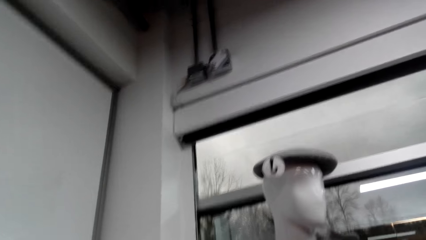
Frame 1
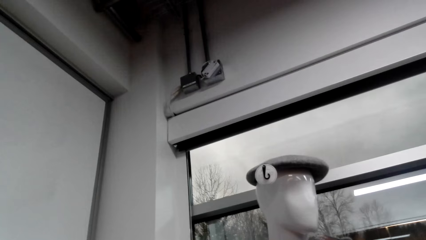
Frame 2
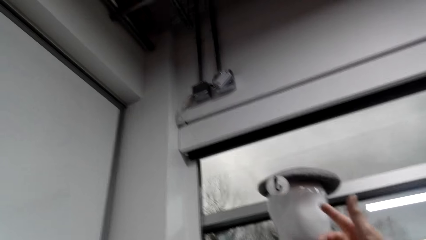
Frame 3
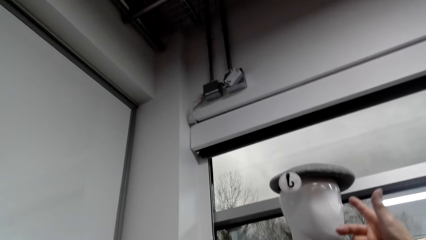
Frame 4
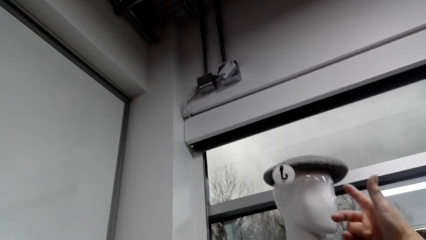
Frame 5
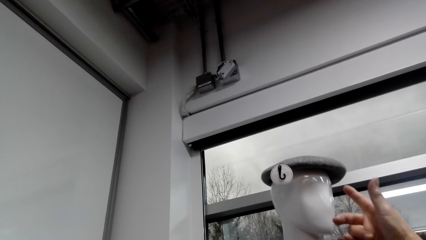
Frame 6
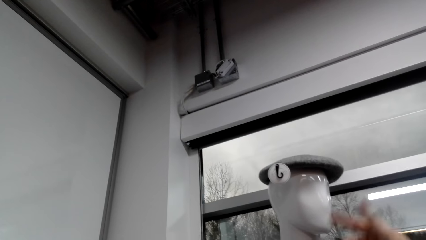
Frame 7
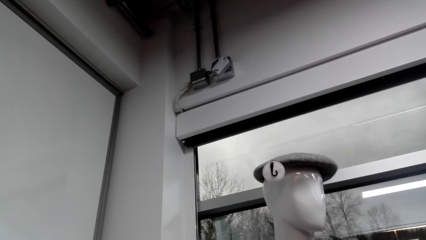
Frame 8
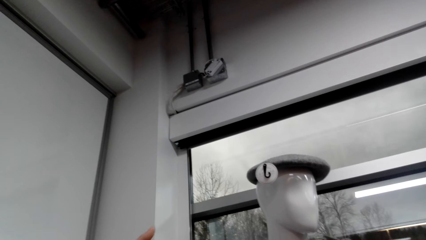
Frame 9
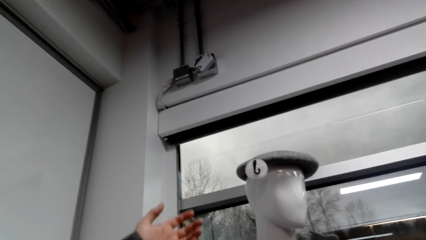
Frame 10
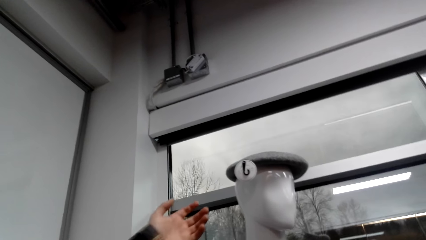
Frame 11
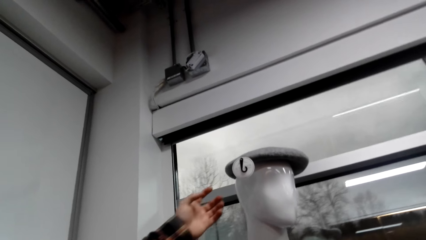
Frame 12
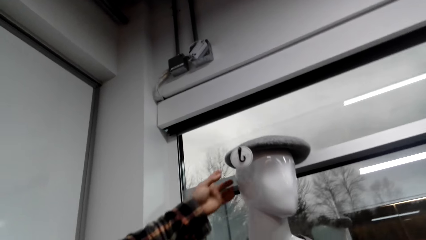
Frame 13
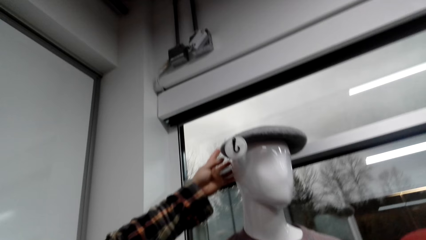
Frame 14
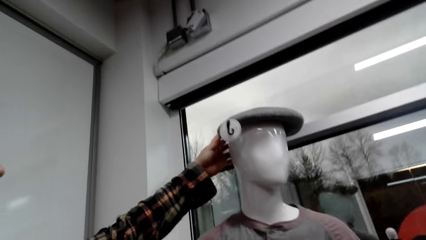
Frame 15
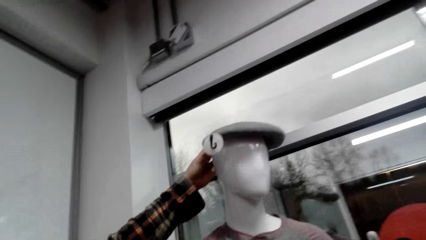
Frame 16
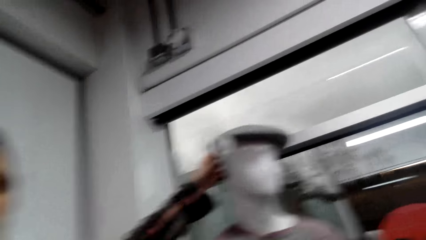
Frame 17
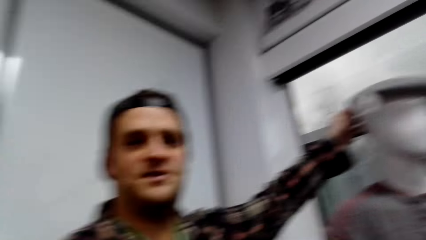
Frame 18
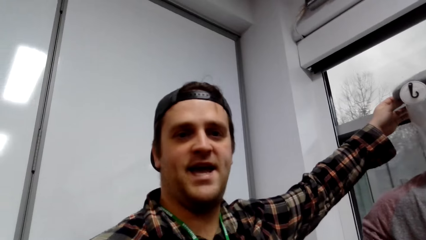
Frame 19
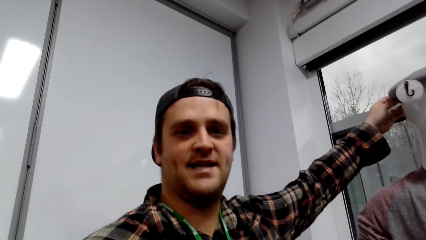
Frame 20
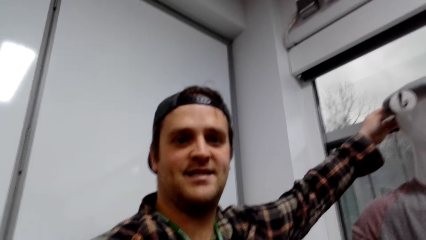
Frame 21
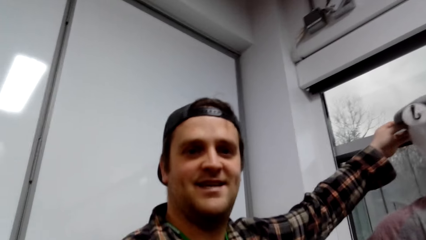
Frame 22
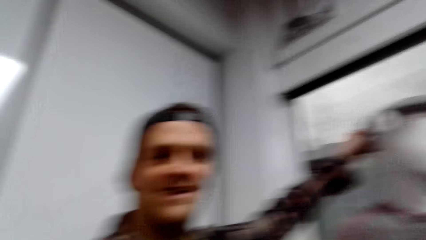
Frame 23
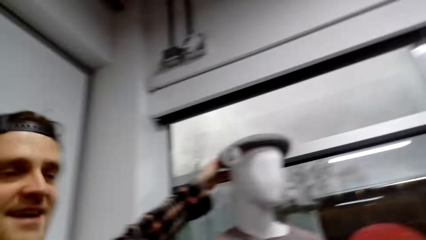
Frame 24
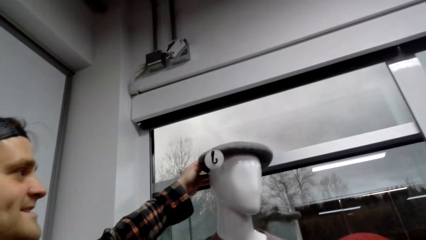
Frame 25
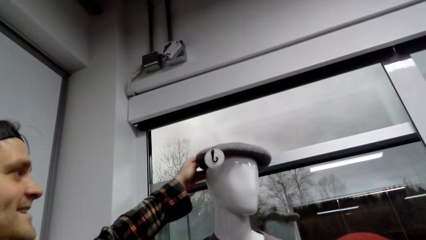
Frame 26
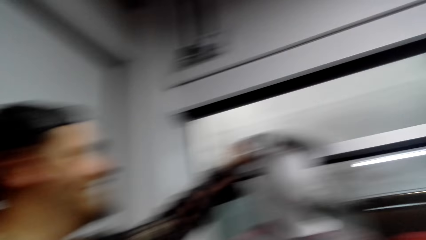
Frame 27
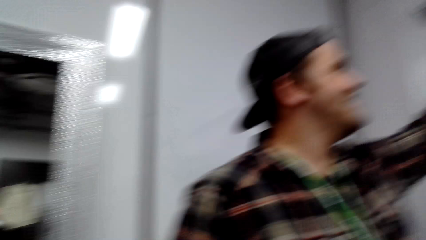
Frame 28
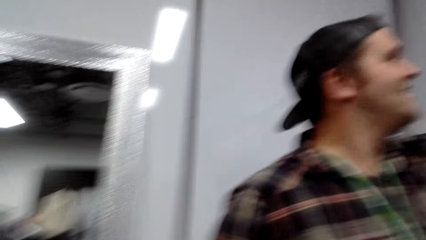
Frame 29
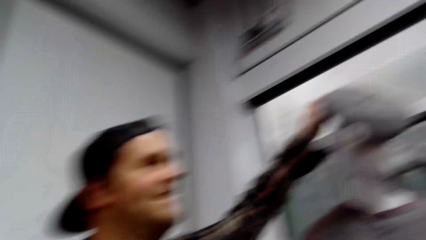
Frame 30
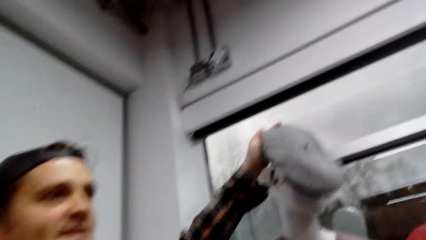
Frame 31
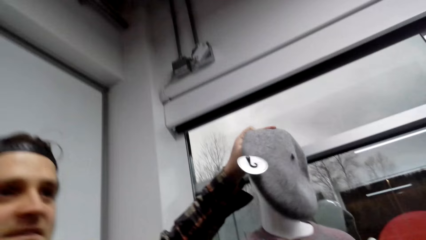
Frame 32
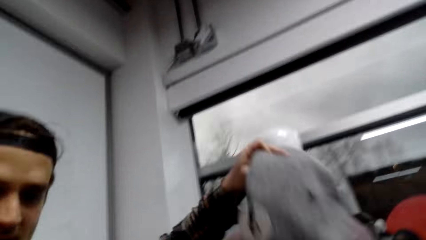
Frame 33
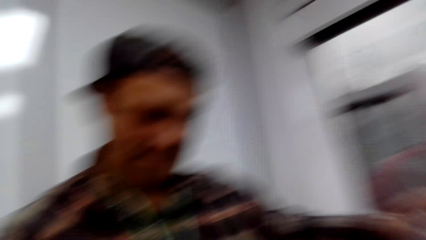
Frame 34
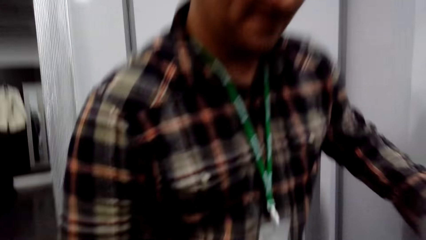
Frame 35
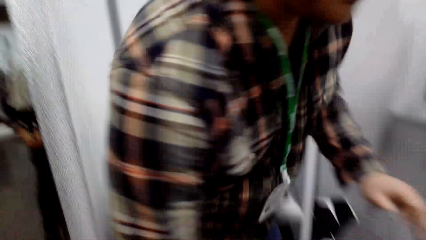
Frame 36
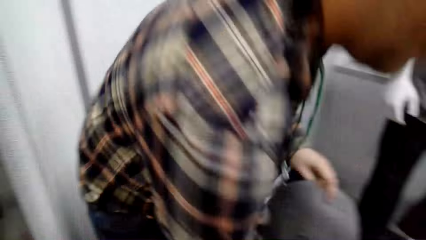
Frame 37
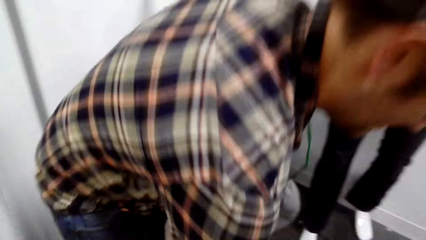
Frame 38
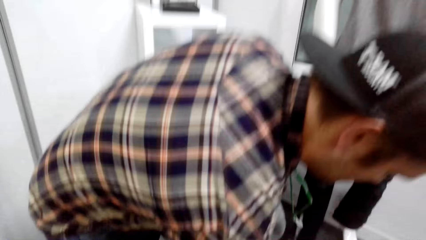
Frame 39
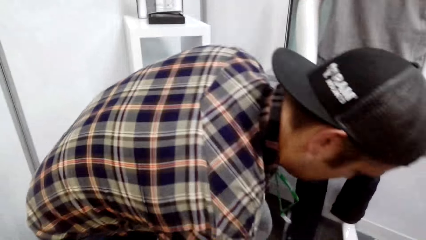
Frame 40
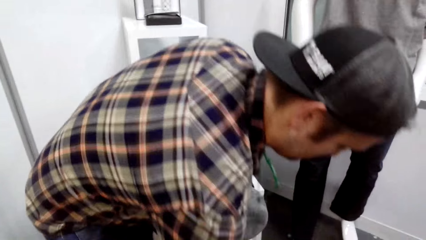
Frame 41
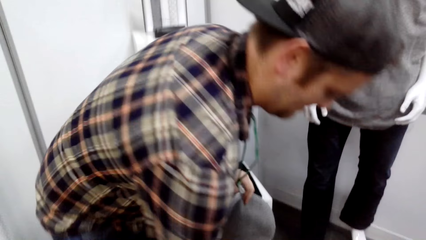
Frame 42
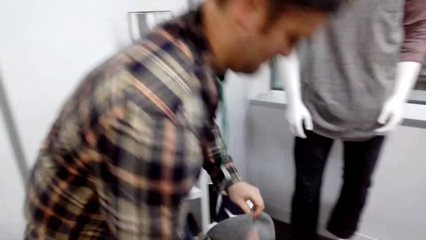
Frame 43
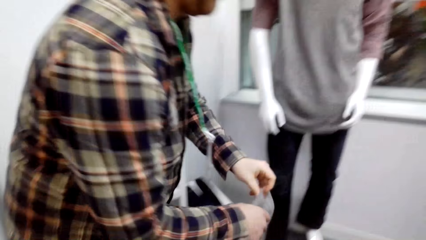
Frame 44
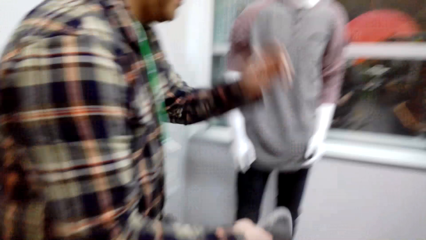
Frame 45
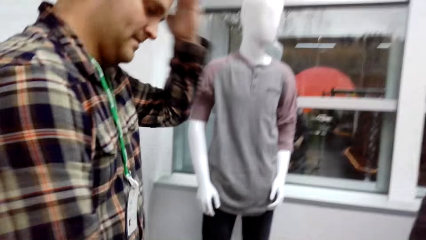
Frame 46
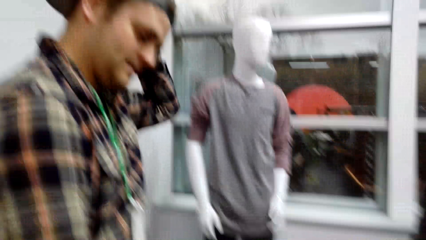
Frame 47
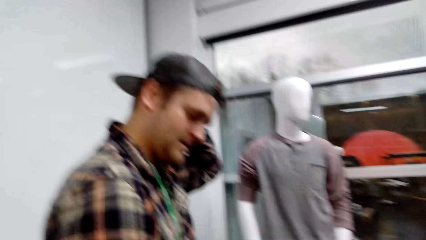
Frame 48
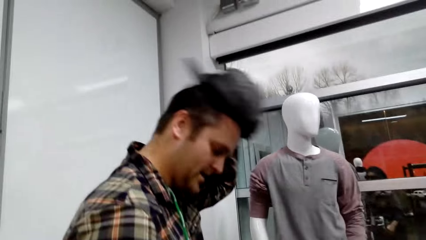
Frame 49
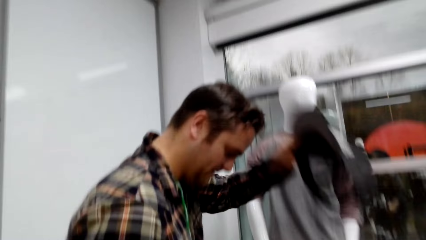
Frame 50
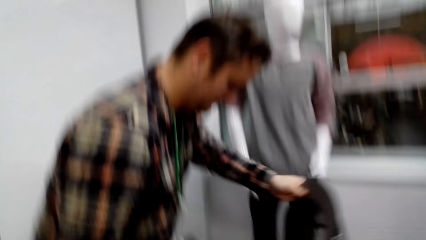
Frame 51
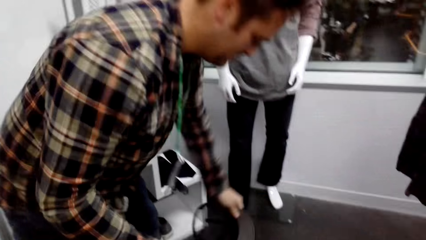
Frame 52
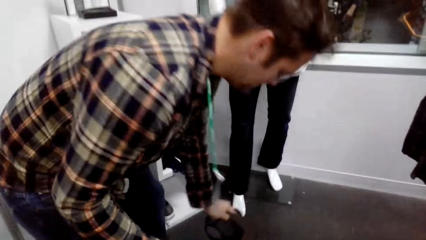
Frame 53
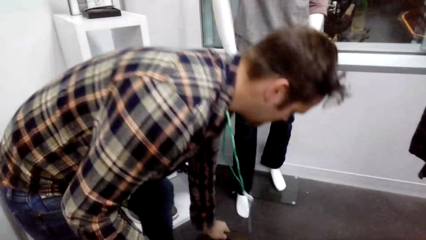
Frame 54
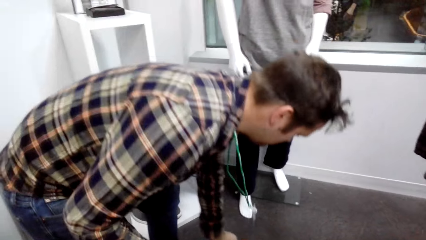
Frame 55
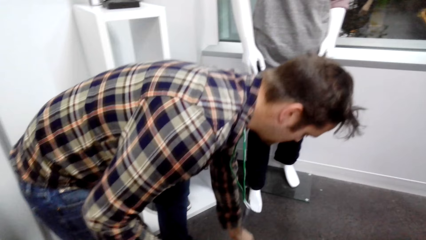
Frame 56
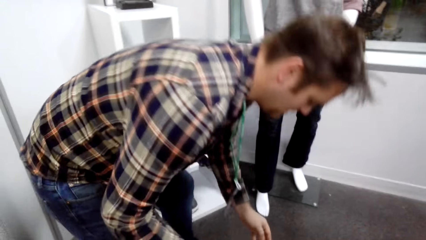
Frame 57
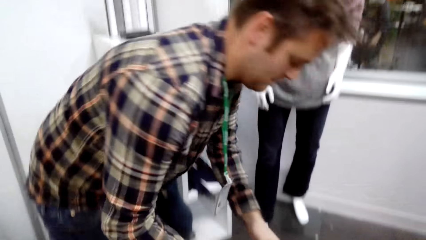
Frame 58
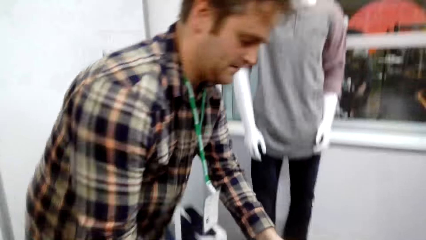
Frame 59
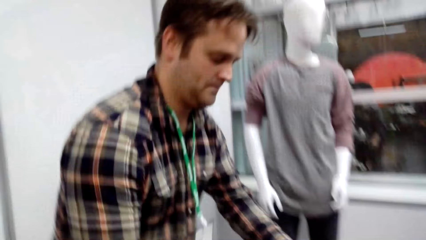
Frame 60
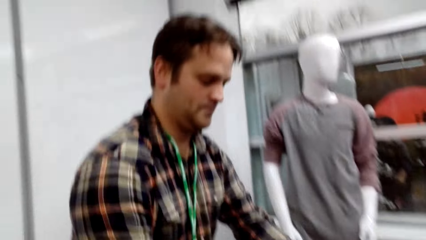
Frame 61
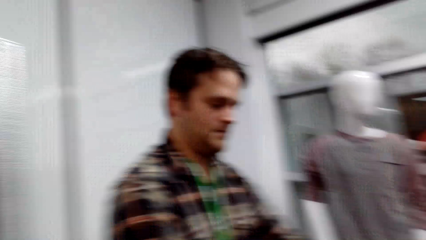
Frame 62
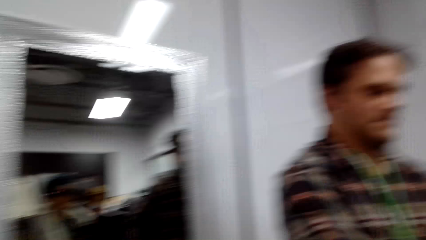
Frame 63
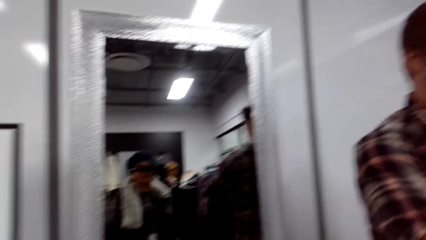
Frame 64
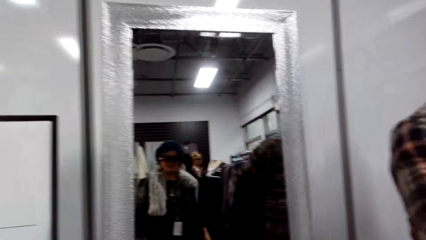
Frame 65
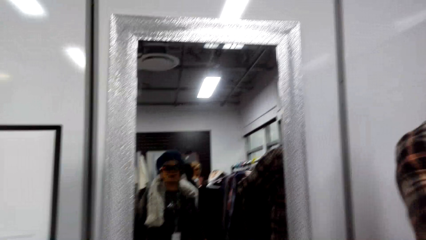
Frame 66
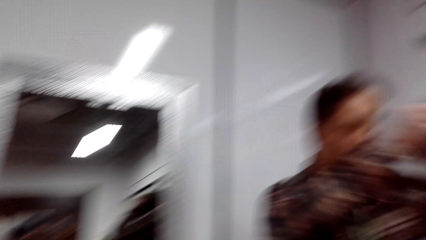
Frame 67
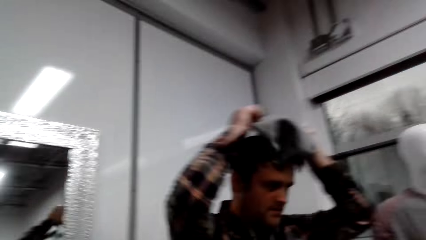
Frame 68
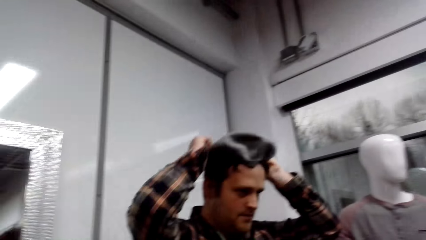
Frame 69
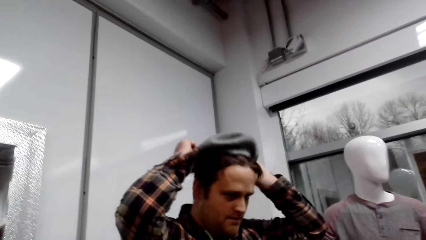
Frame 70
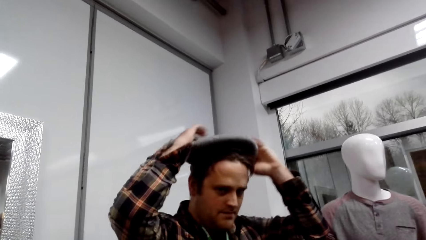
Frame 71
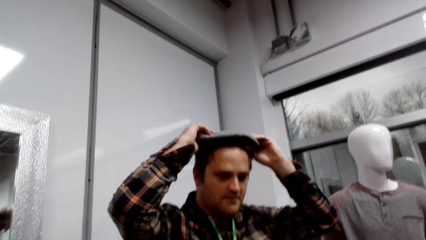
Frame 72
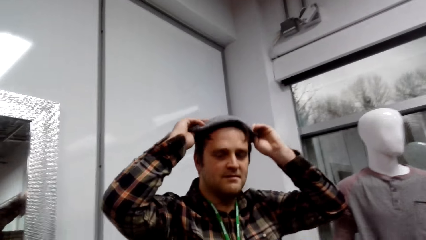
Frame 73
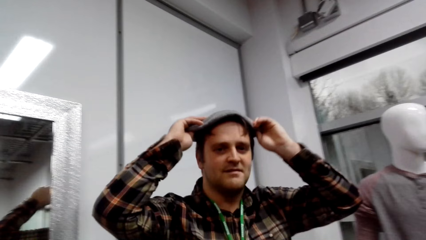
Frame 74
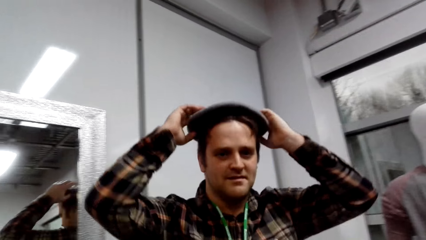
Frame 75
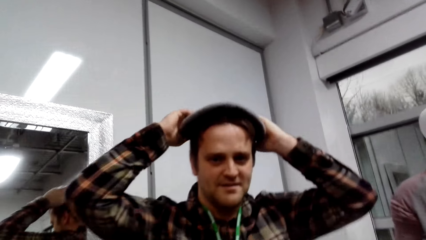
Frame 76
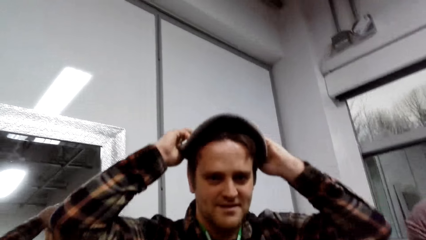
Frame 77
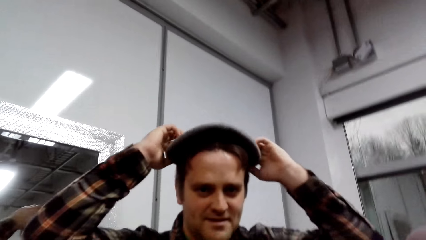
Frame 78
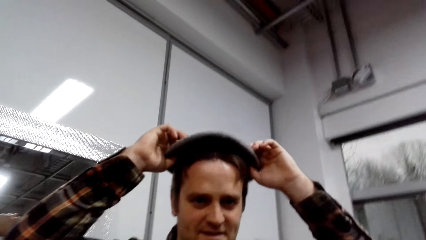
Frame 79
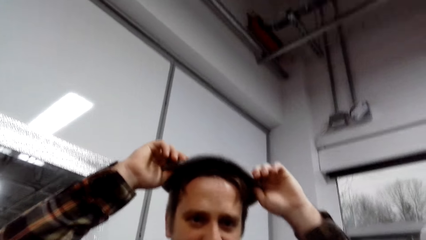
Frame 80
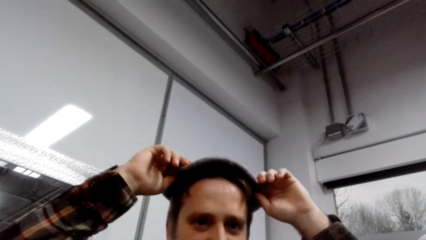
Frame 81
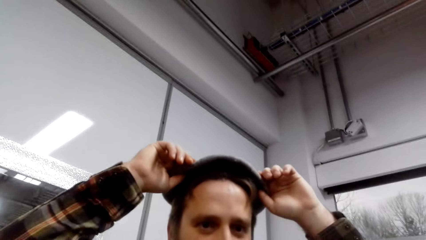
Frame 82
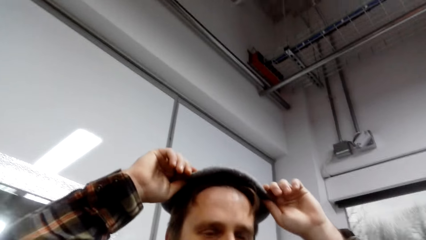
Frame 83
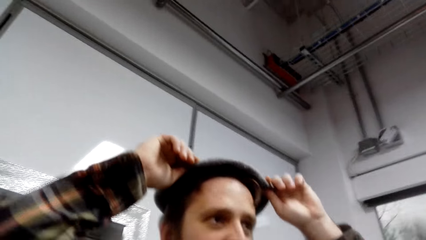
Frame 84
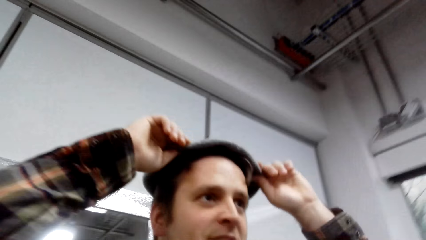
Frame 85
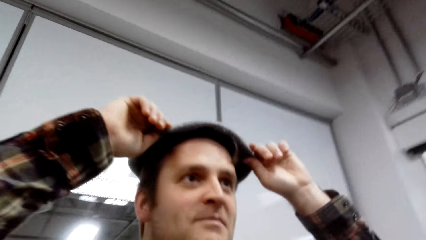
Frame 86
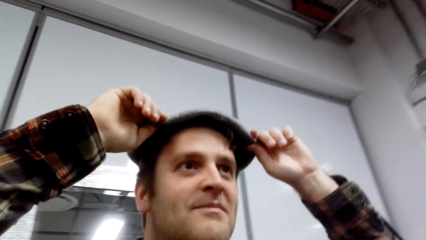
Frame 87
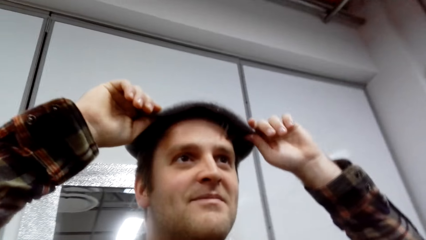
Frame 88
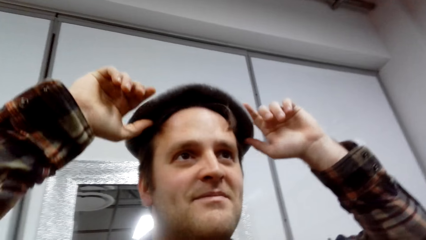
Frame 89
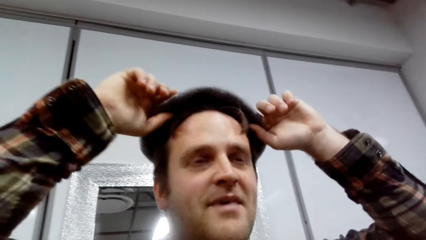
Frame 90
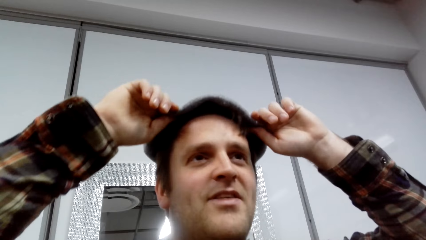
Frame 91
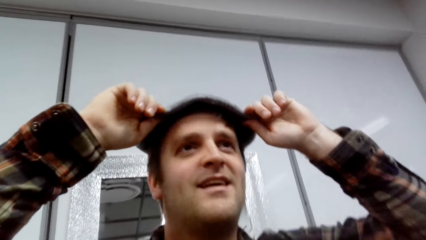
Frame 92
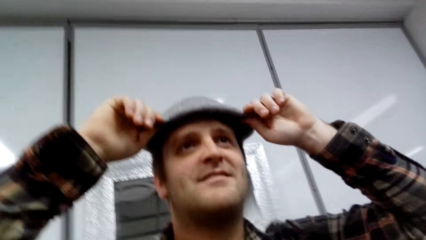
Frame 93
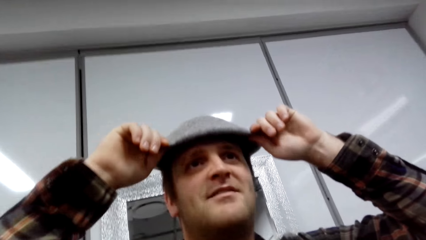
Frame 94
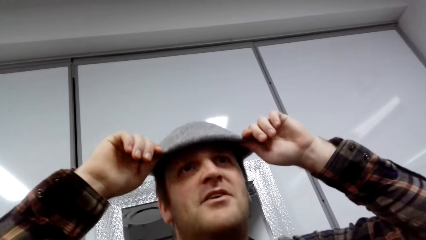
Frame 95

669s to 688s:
The camera wearer points at a cap or hat on the mannequin. A man picks up the hat. The man picks up the cap on the mannequin. The man puts something down. The man removes his cap. The man places his cap on something. The man puts on the hat.
